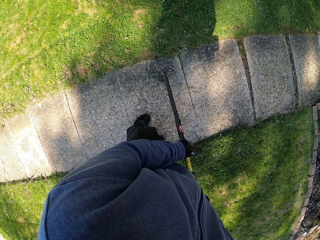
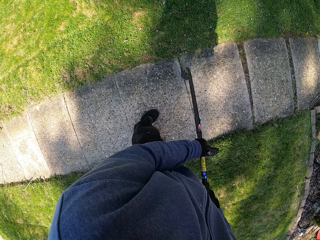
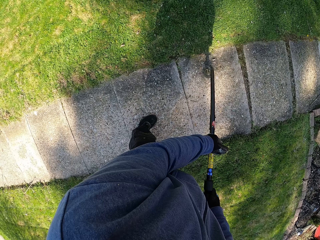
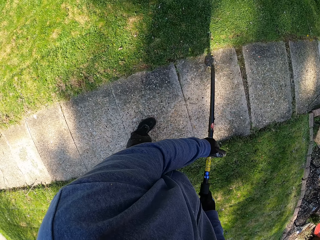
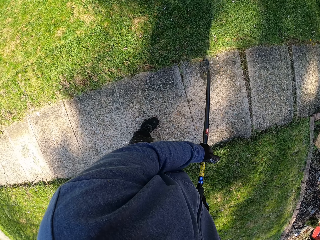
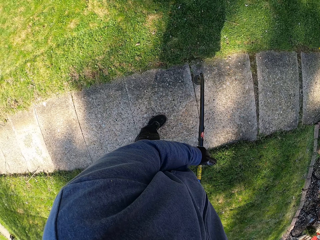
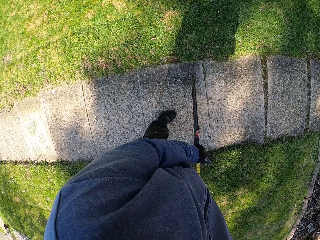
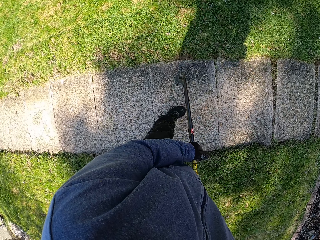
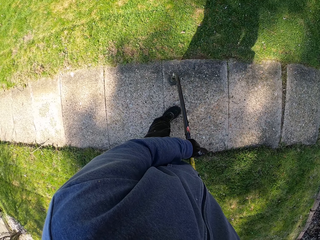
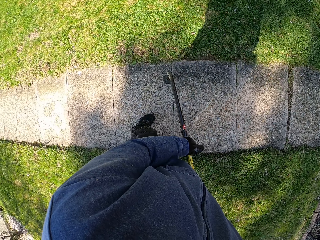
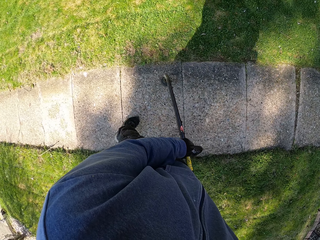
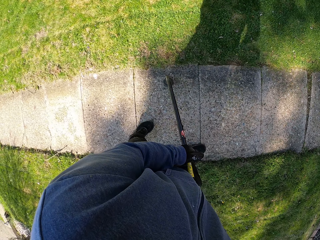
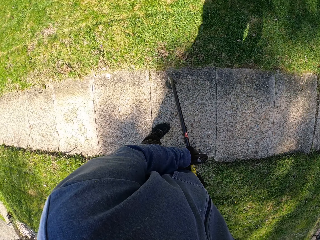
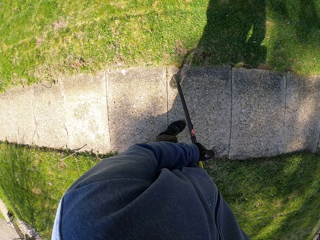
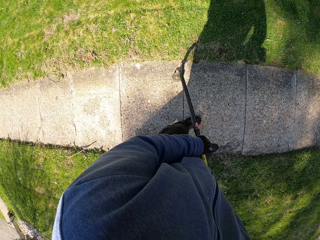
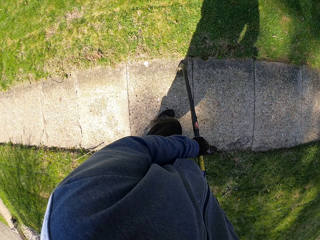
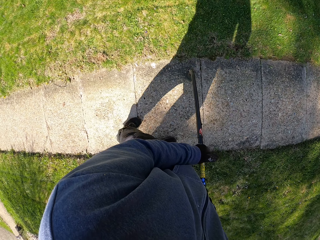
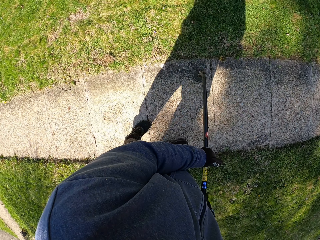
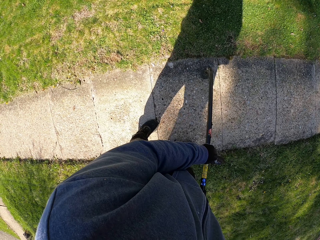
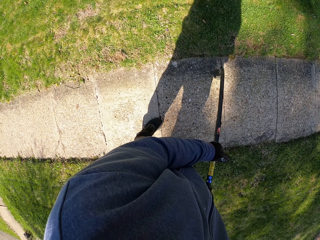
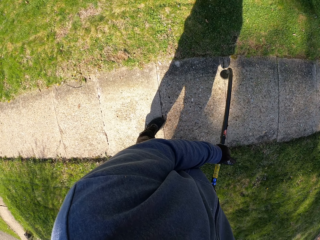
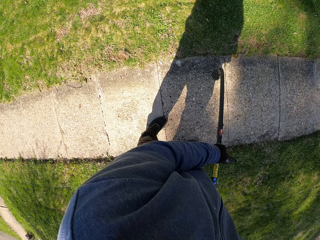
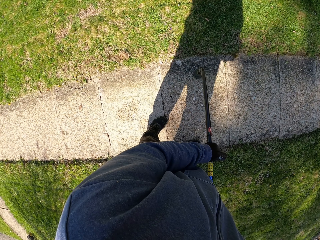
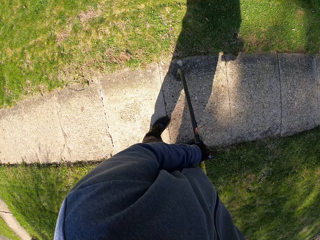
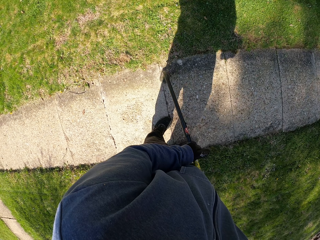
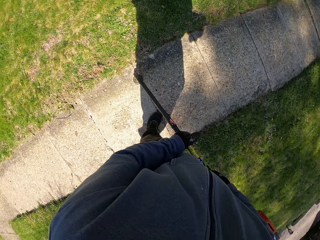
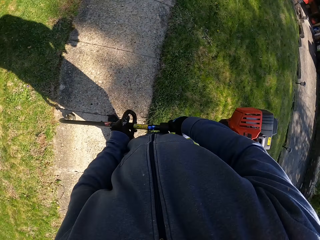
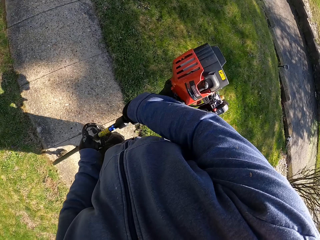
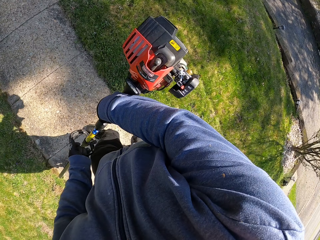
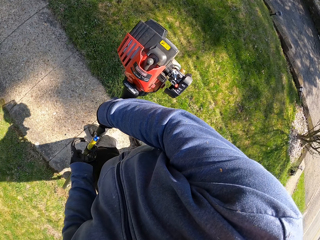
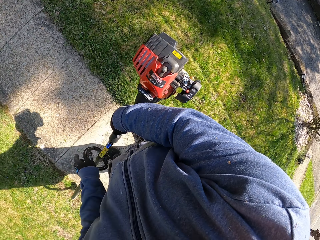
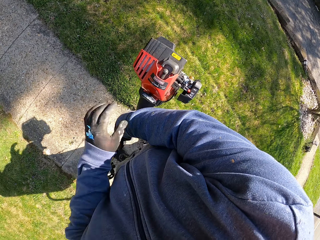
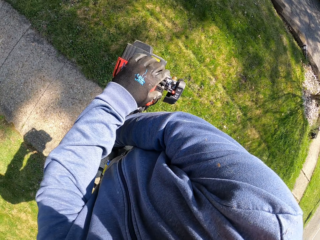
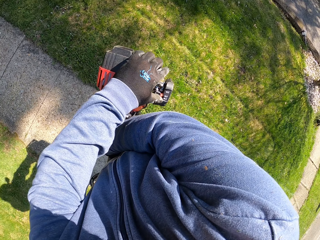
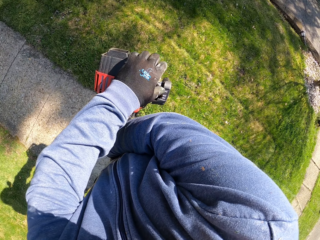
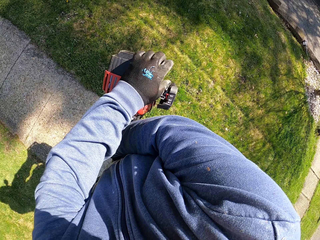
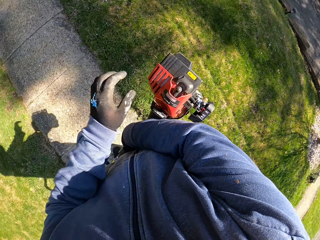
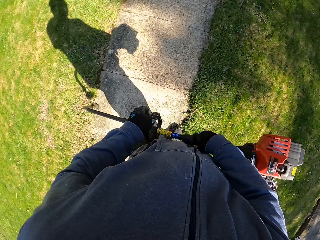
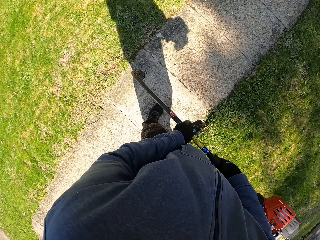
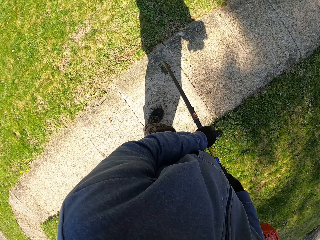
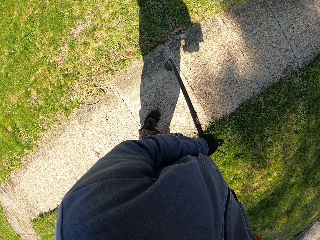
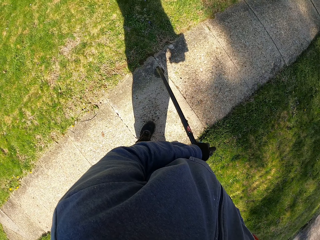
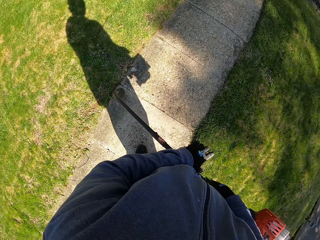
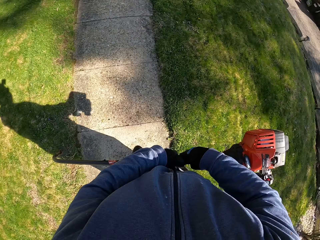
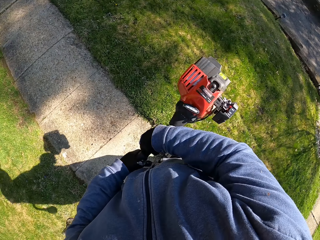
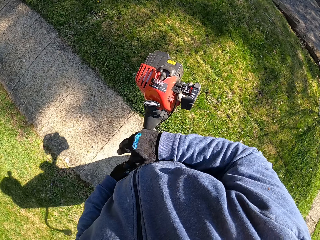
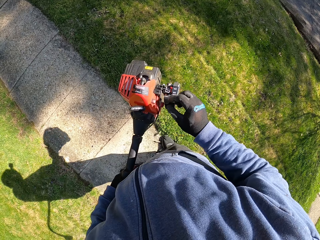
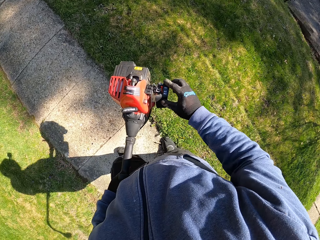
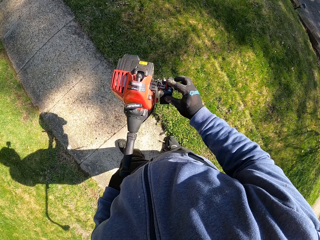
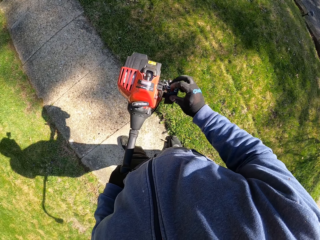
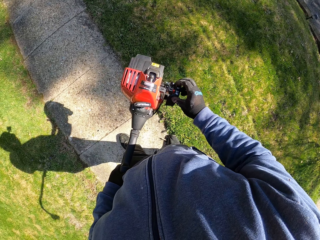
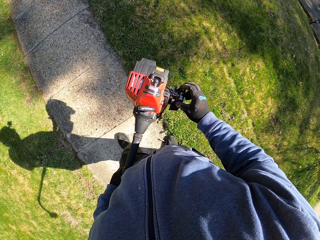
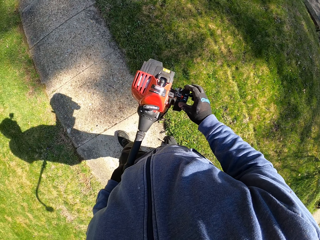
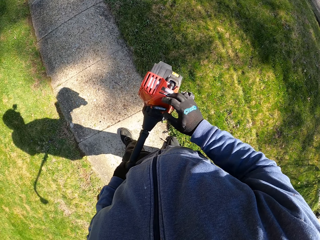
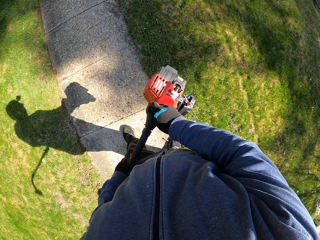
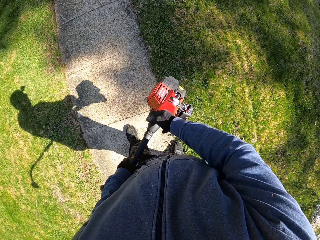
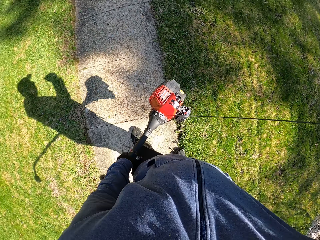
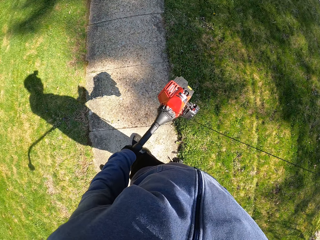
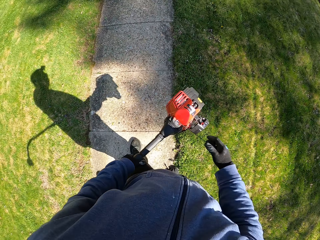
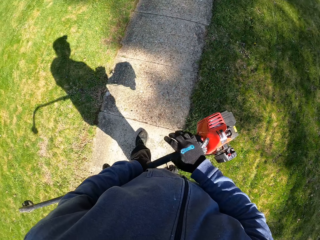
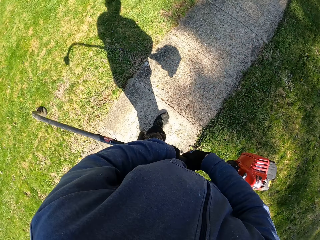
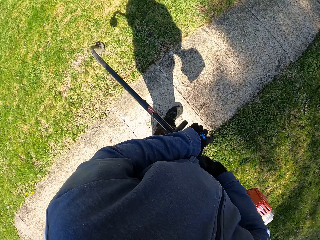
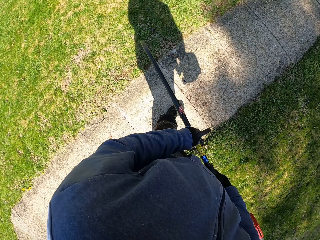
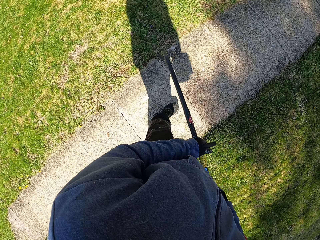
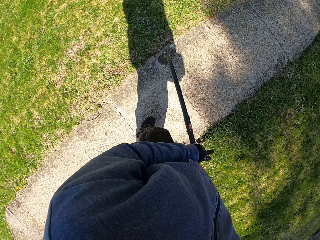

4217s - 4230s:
The camera wearer turns on the grass trimmer. He operates the starting system of the grass trimmer with his left hand. He clears the stair with the grass trimmer. He operates the starting system of the grass trimmer with his right hand. He pulls the starter rope of the grass trimmer with his right hand.

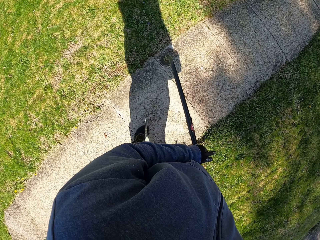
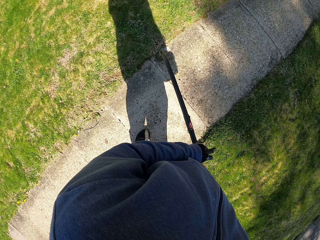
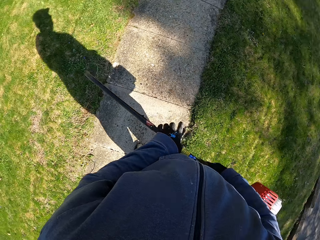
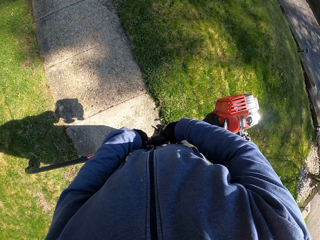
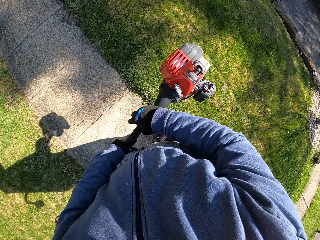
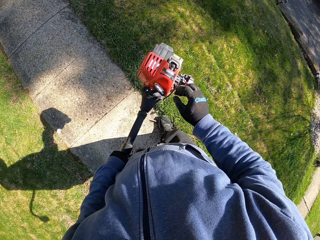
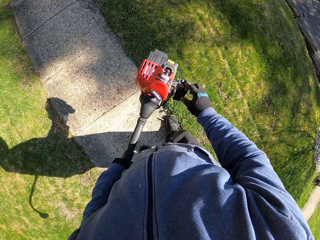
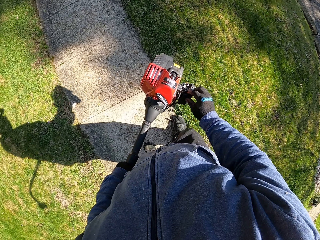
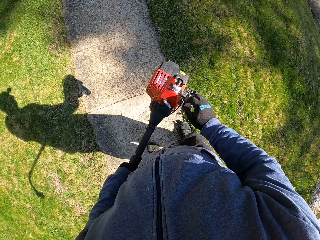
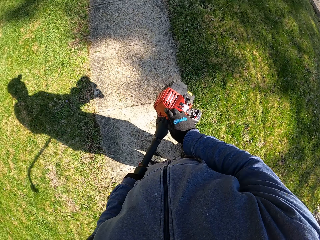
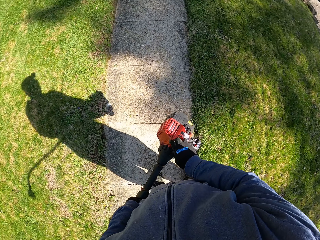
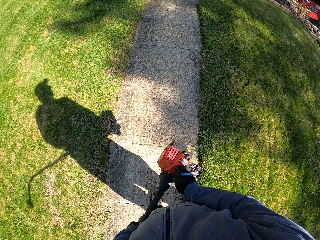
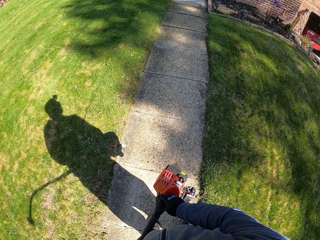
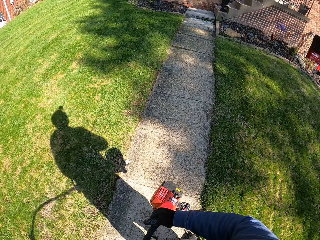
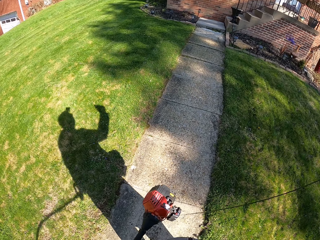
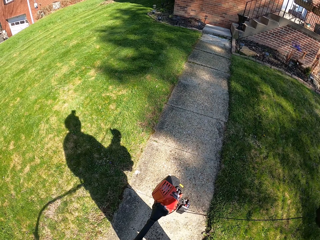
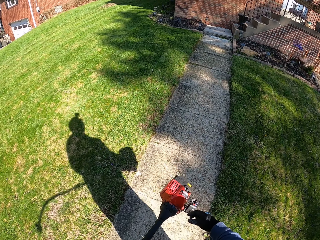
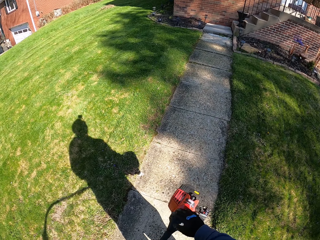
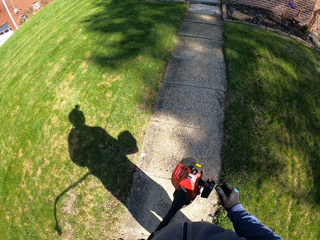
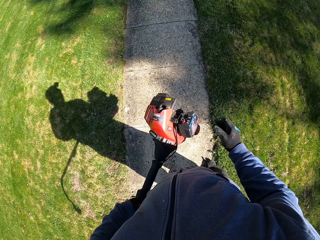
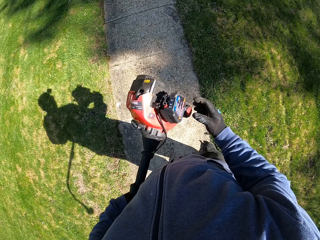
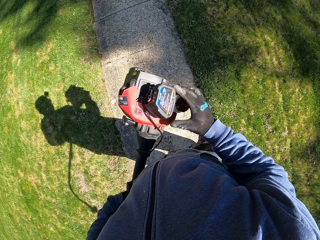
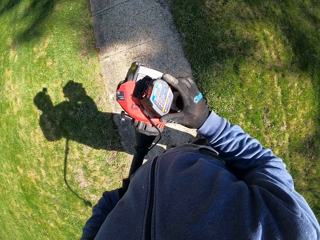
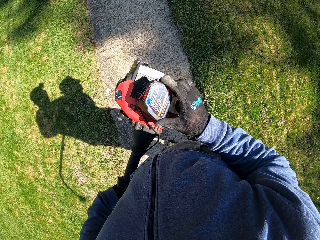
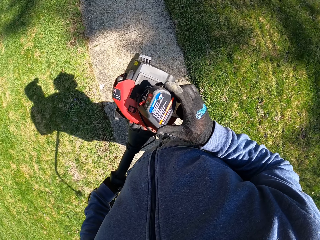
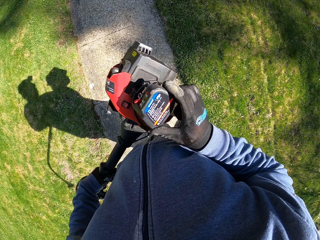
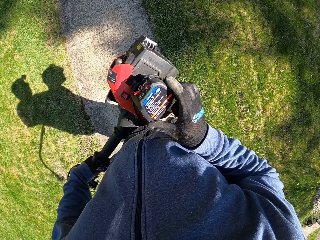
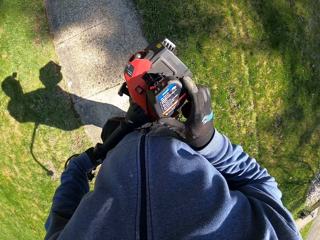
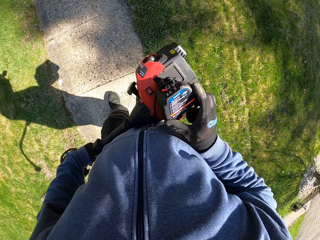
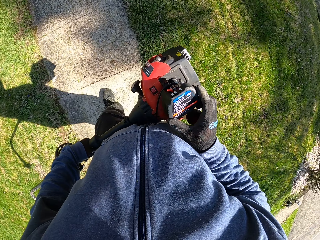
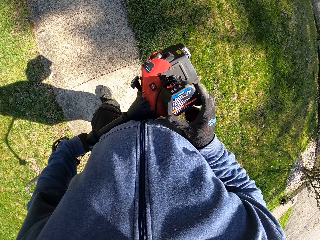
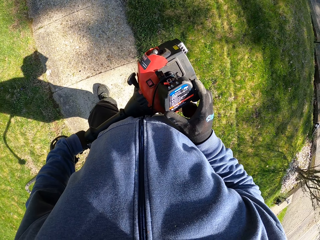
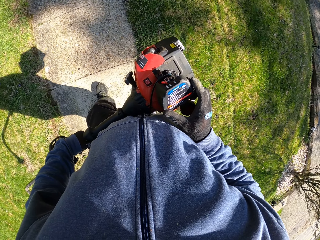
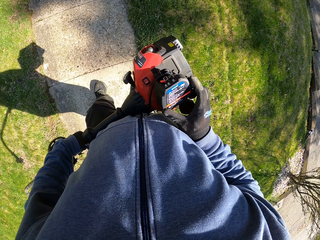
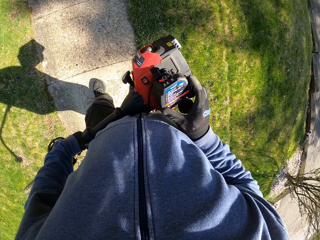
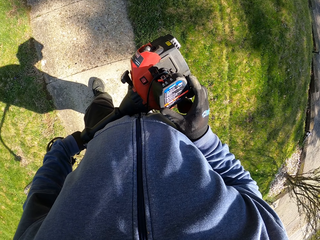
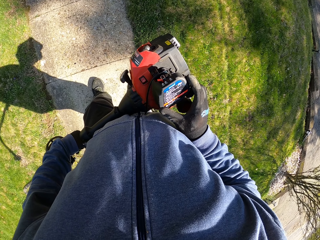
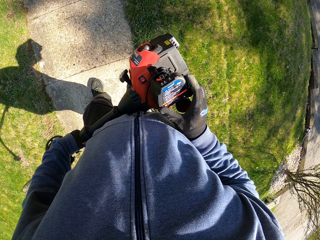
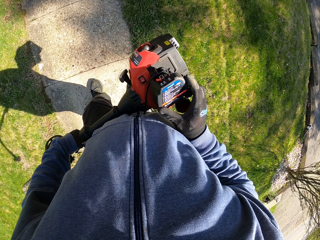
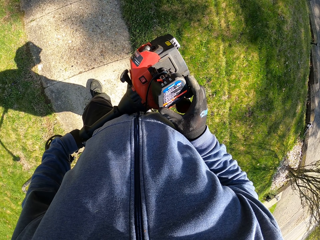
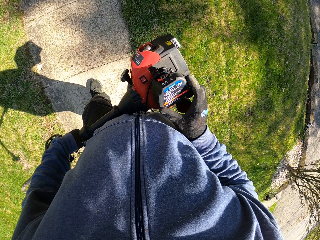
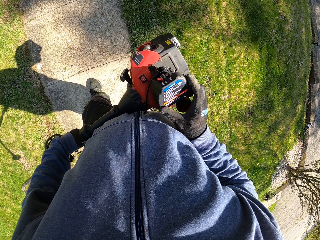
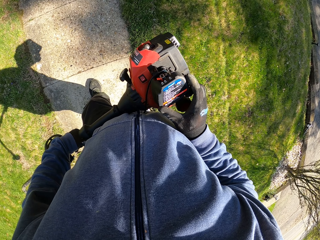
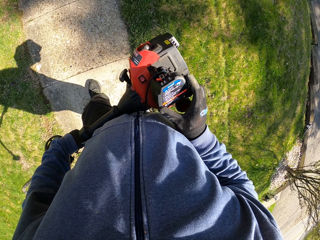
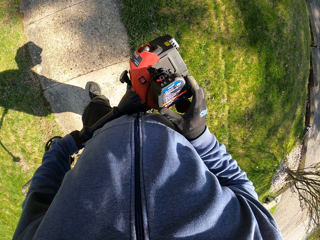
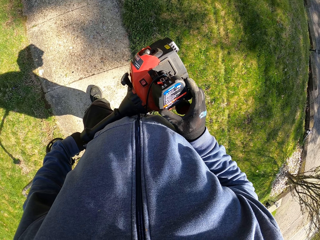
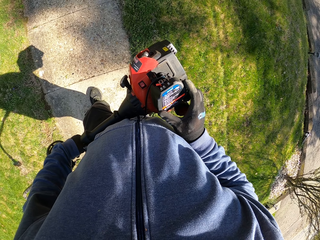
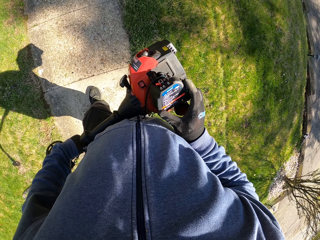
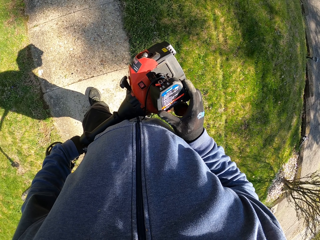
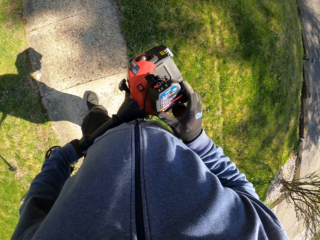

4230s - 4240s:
The camera wearer trims the grass with the grass trimmer. He turns on the grass trimmer. He operates the starting system of the grass trimmer with his right hand. He pulls the starter rope of the grass trimmer with his right hand. He looks at the engine. He checks the starting system of the grass trimmer with his right hand.
